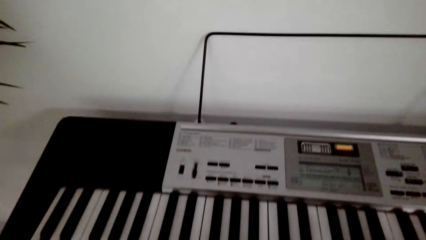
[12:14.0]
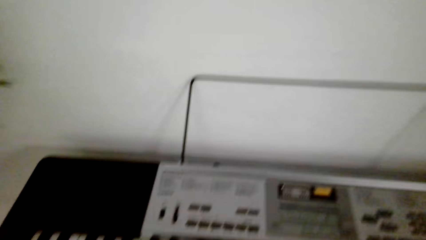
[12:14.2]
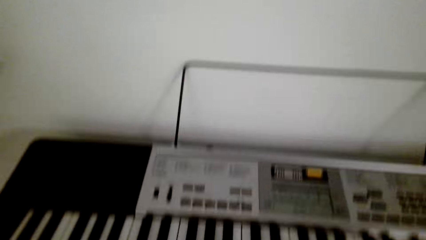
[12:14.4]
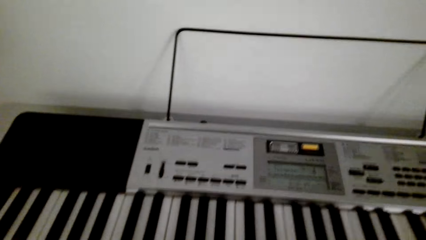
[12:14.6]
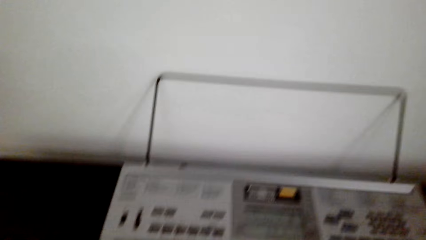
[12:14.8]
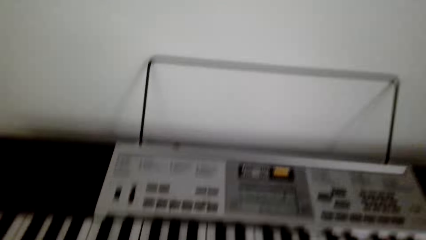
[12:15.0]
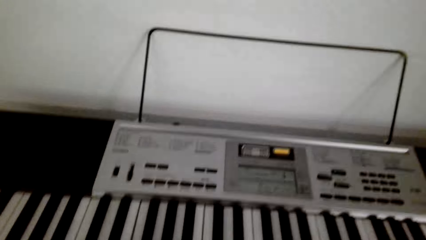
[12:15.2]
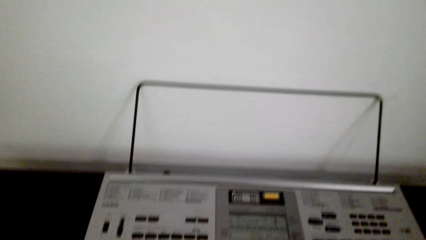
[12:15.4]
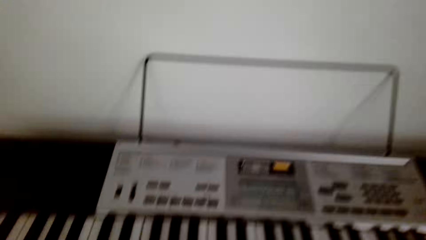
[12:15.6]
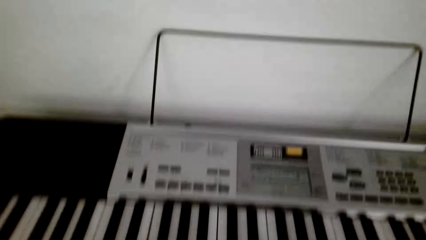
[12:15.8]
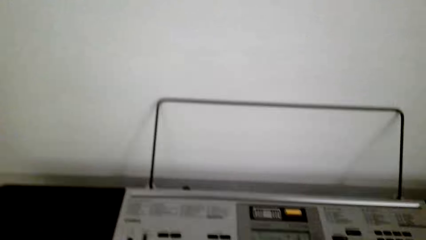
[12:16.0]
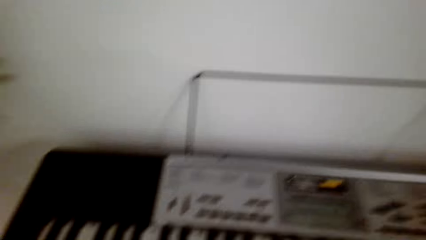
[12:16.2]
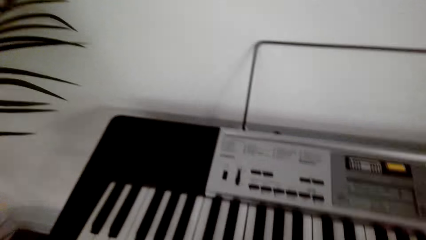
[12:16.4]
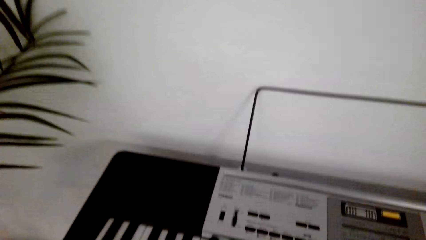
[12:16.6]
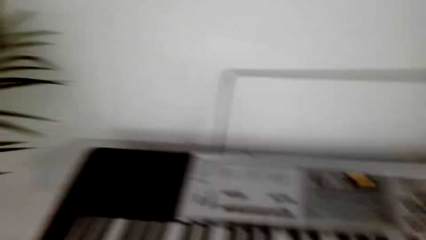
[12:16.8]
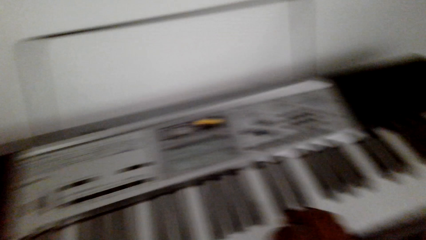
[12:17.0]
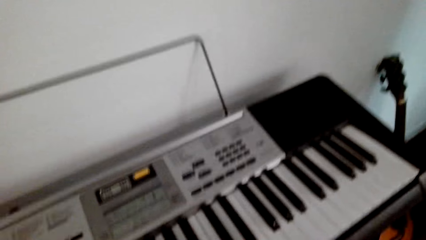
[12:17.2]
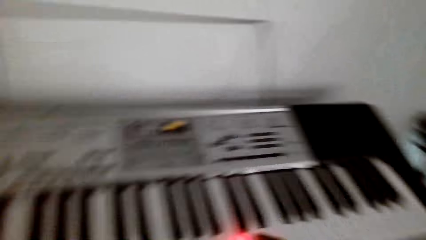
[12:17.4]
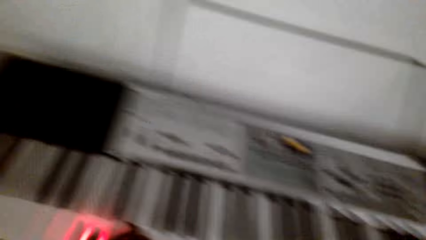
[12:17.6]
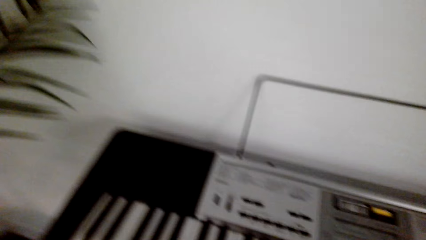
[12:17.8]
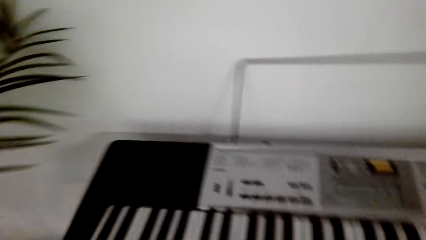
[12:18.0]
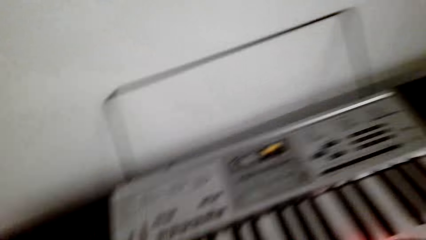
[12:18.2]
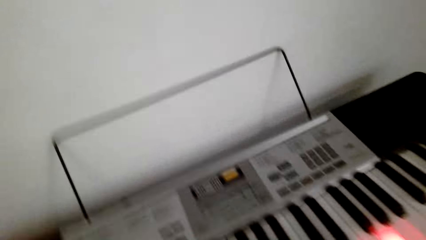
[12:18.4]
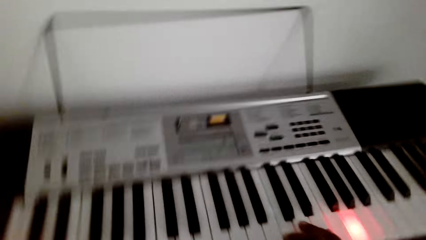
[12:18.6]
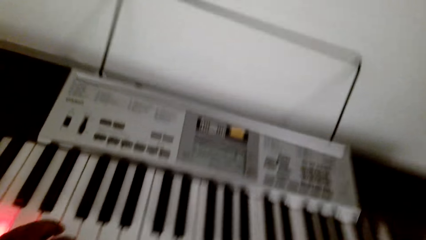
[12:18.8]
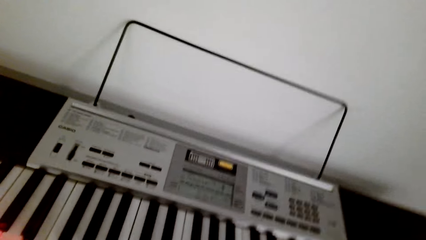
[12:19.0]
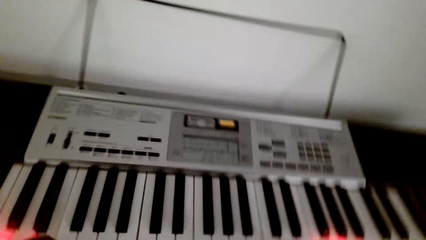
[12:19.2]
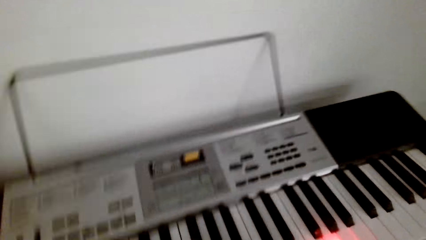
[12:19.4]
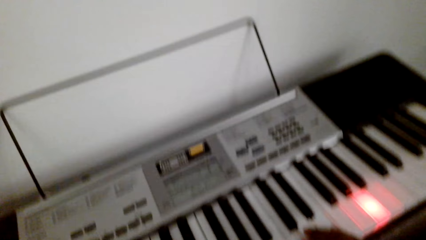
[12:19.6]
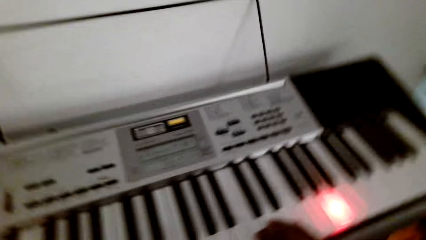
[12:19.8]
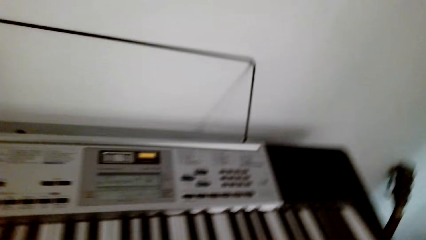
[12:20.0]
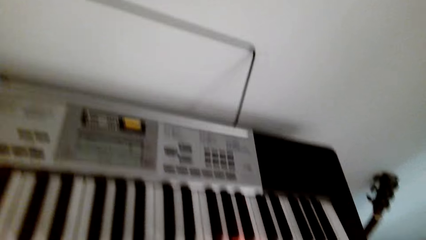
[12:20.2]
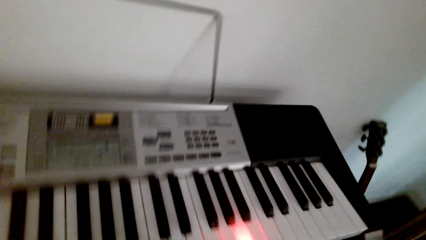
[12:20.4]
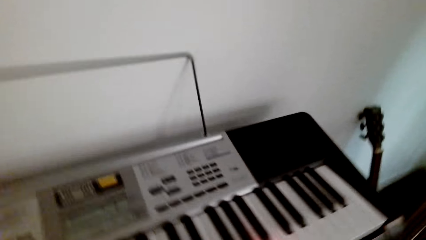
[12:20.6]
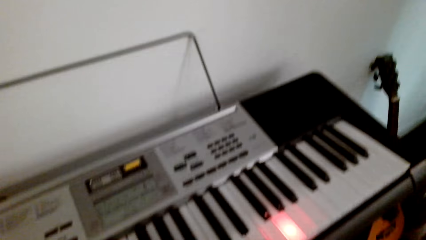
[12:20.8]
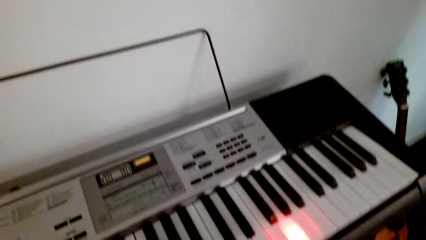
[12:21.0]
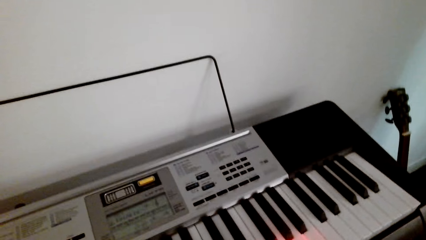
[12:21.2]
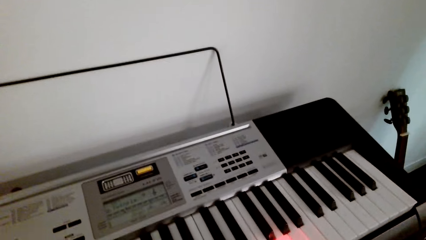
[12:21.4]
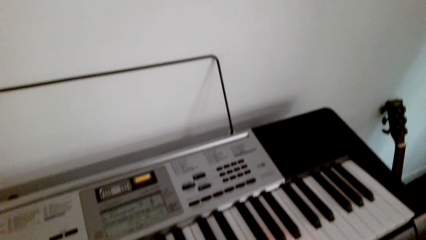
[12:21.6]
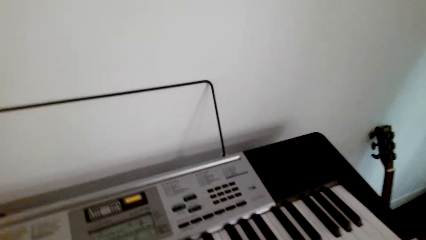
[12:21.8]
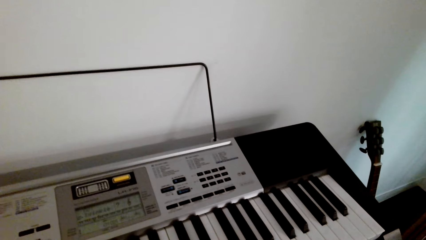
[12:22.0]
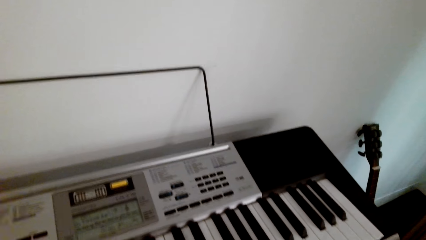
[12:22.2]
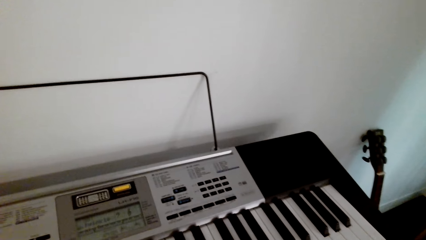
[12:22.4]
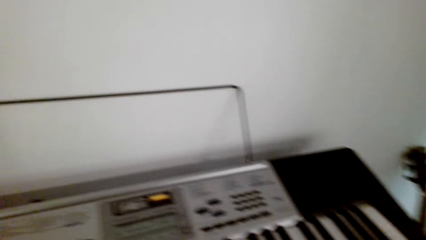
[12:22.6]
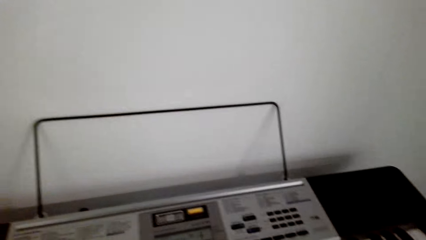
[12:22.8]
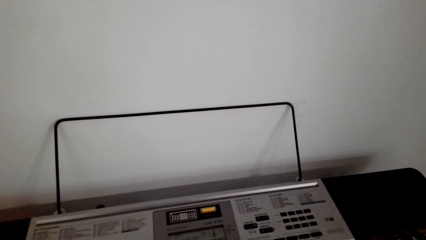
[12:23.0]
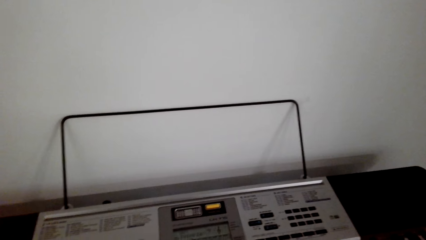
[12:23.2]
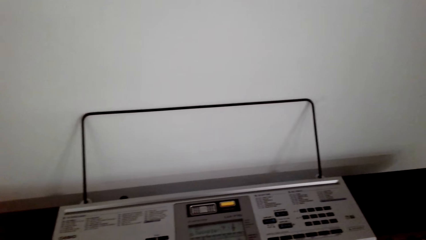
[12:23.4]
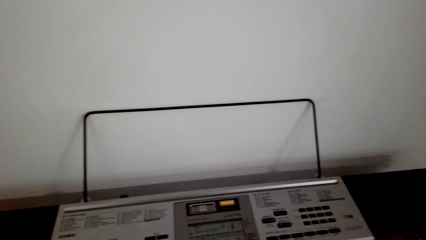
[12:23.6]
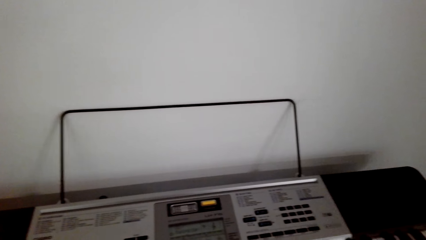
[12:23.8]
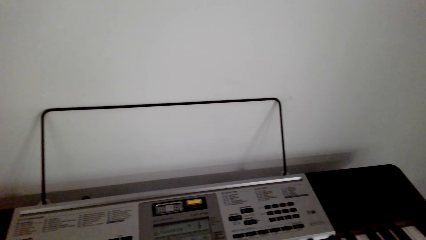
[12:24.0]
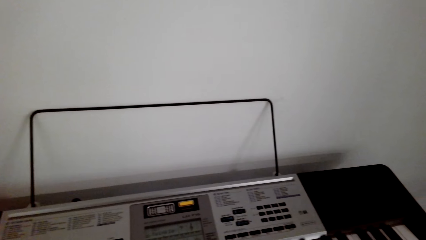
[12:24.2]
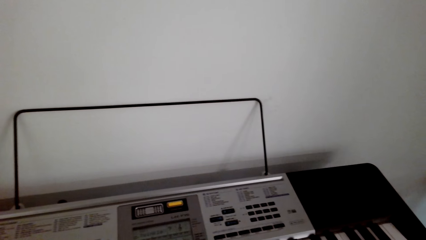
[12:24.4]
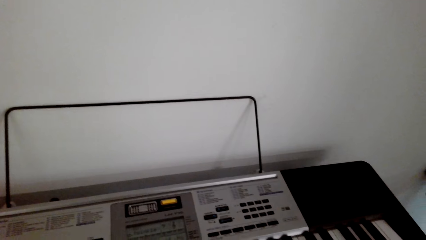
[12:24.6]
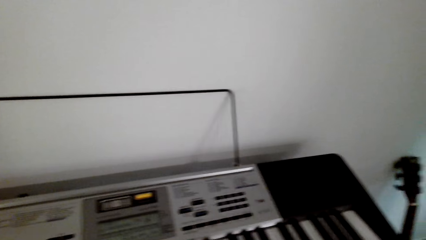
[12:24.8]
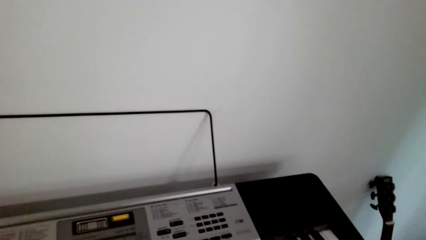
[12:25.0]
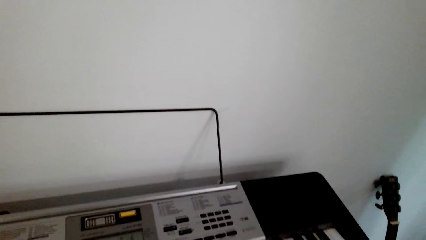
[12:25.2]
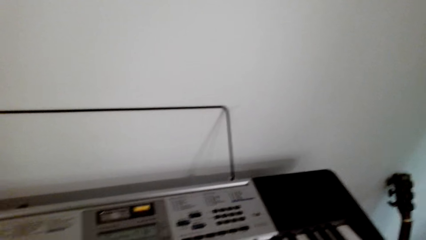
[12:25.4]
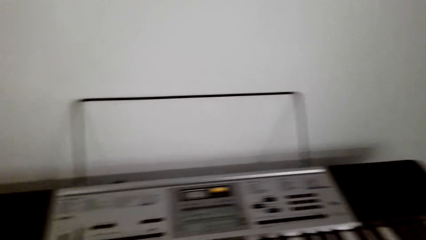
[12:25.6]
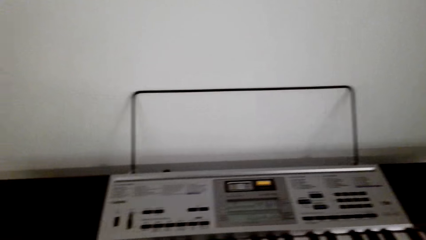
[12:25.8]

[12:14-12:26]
A lady interacts with the camera wearer.

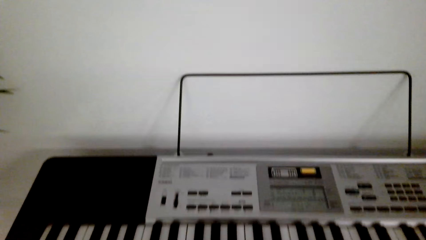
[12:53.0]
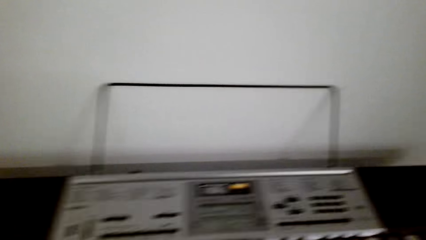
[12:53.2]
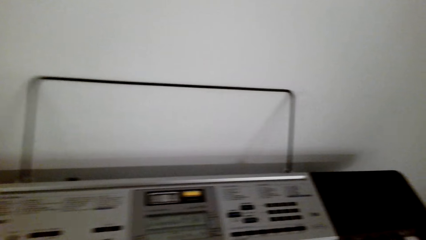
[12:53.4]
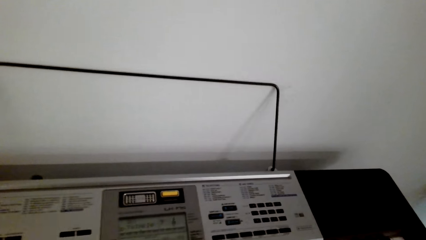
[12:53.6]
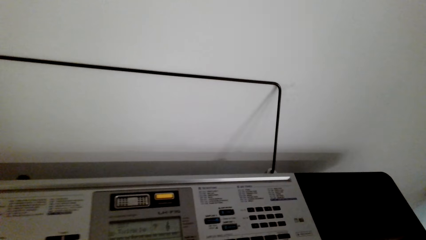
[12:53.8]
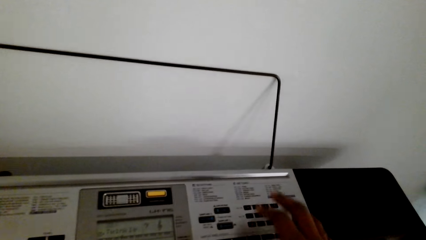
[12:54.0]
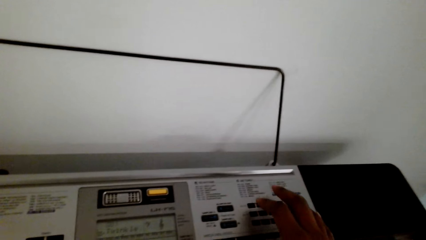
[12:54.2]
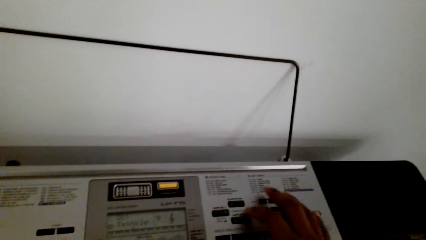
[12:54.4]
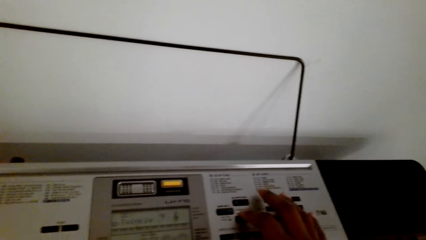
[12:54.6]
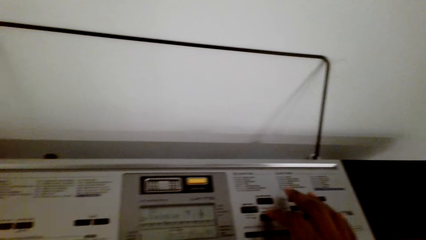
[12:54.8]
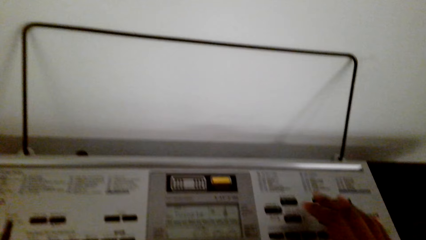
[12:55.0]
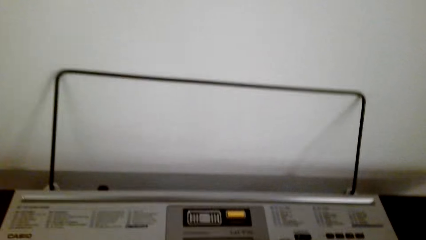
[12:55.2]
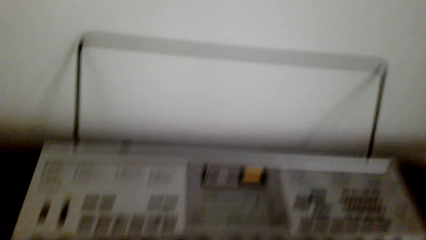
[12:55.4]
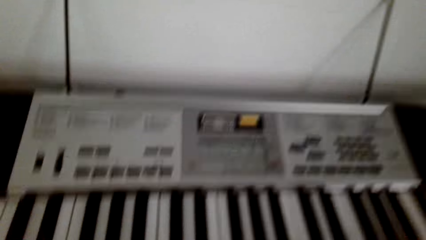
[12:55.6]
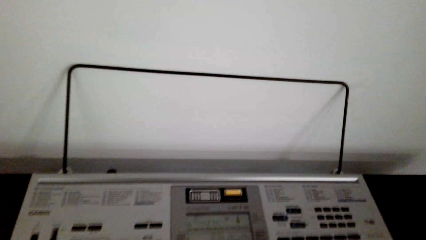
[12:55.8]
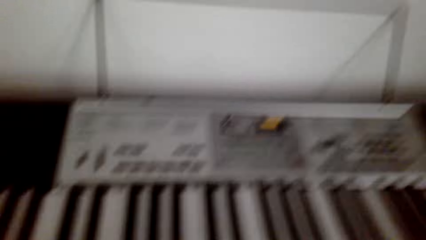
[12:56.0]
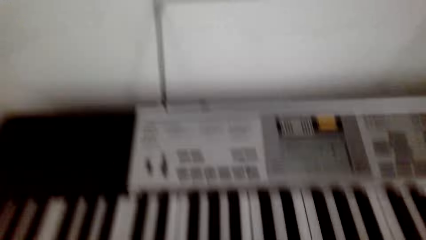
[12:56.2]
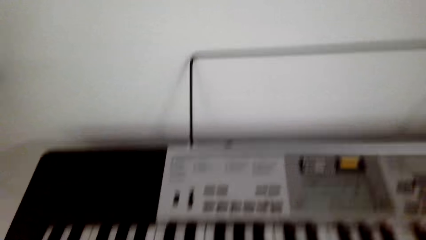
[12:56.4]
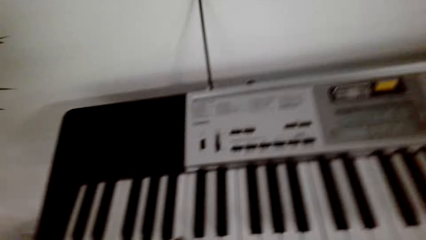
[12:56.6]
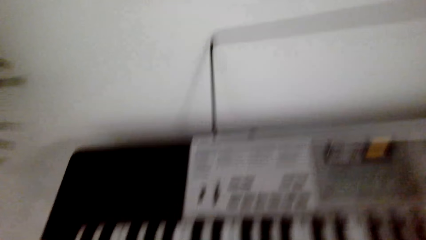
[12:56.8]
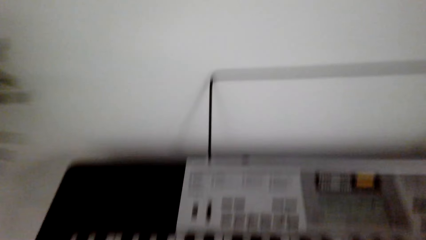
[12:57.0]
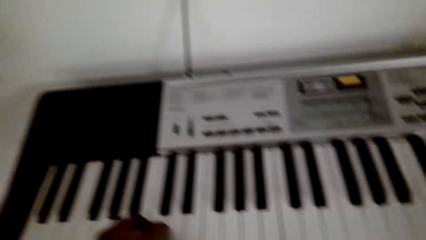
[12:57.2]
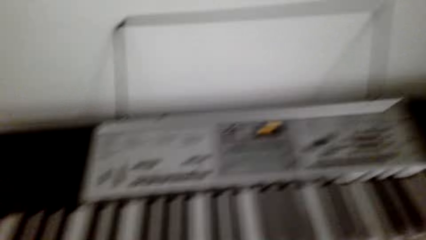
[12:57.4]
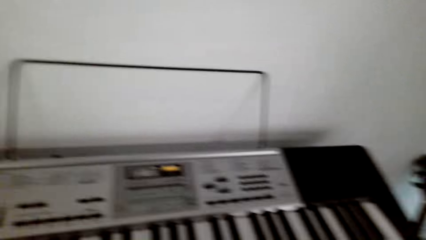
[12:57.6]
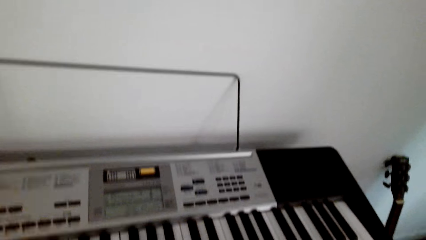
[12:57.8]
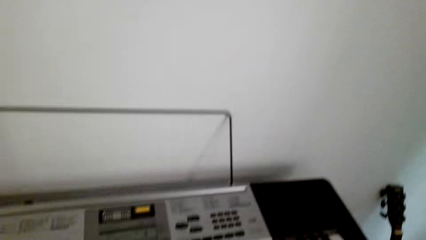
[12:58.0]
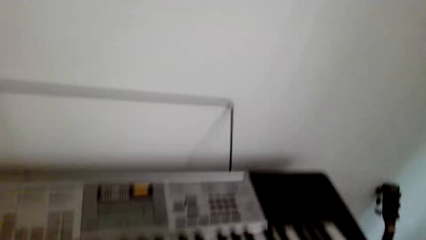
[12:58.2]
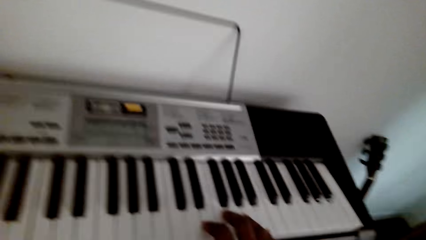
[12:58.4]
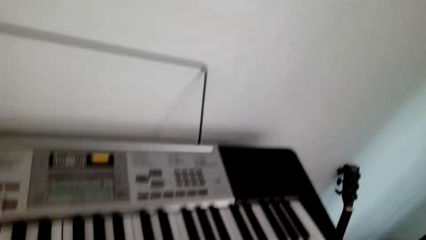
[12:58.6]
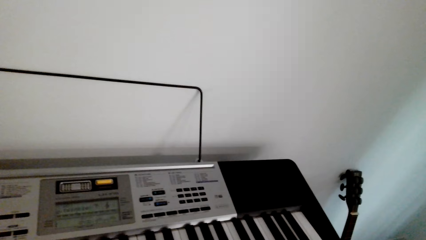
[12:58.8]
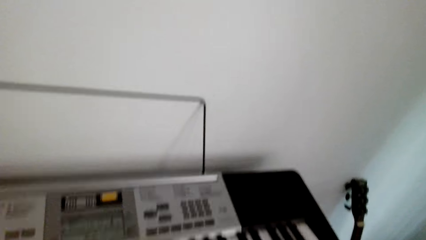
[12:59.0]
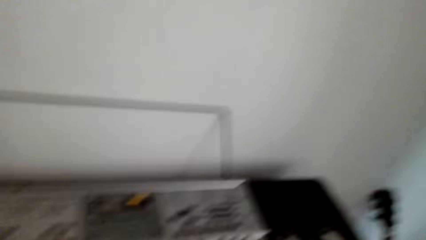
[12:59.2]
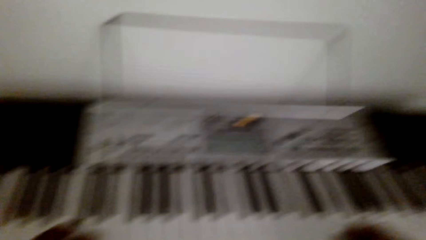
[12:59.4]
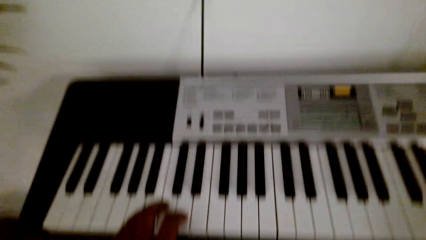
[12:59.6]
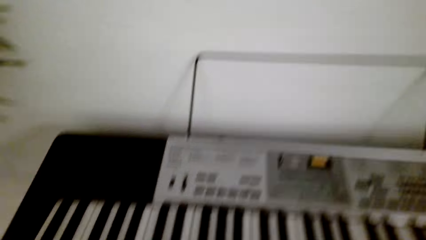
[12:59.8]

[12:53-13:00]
The camera wearer adjusts the keys on the piano. They play the piano.
